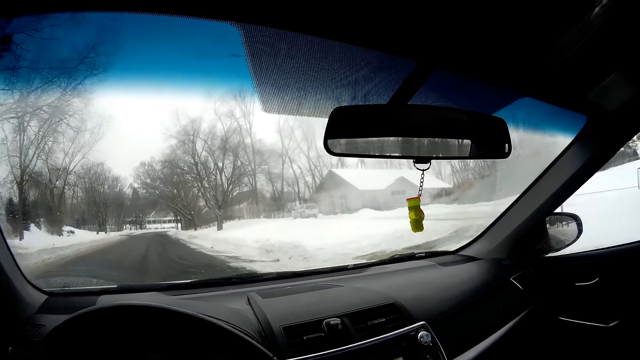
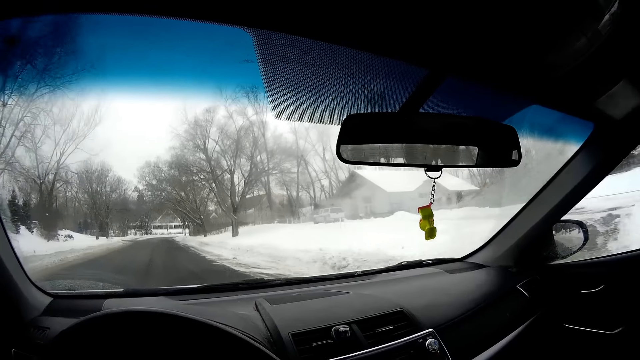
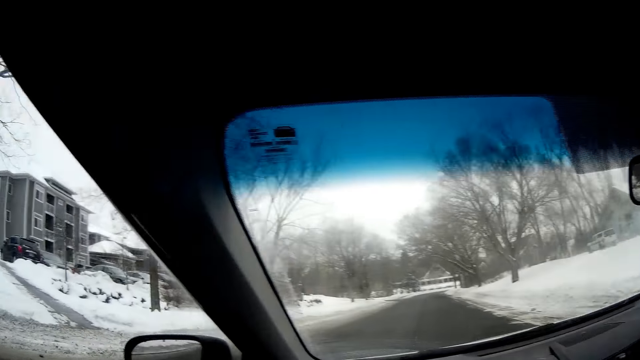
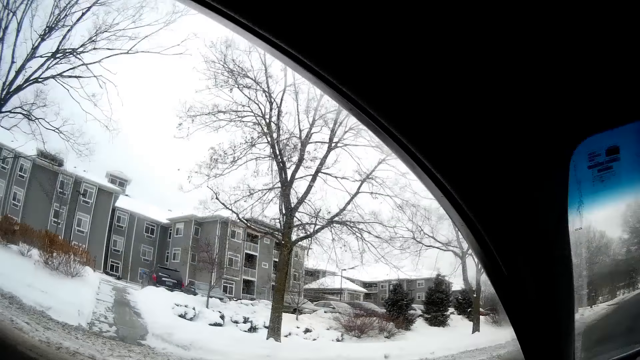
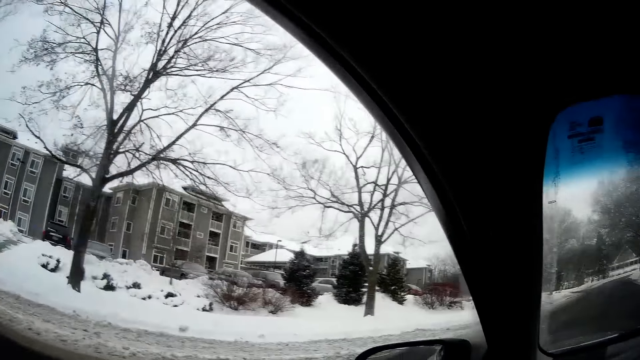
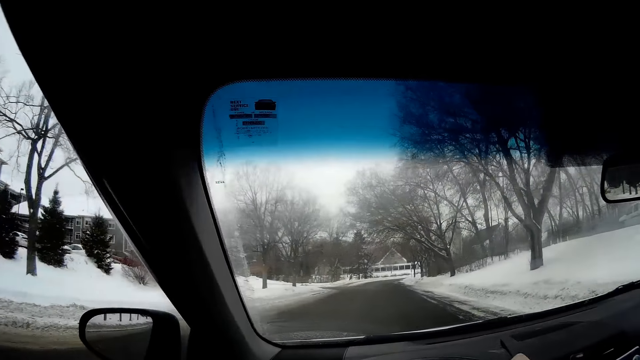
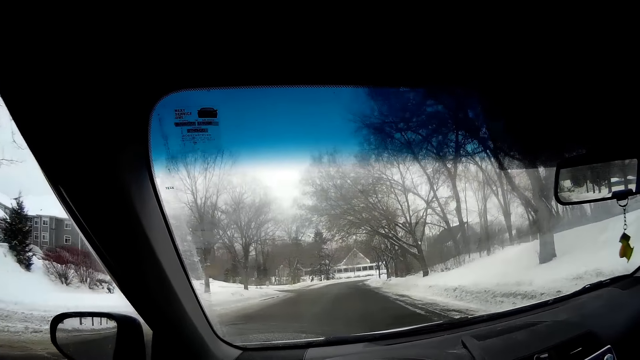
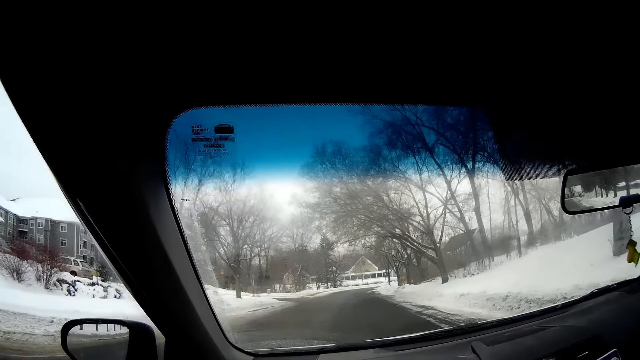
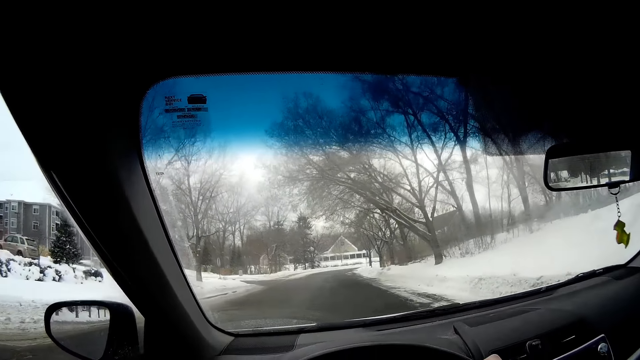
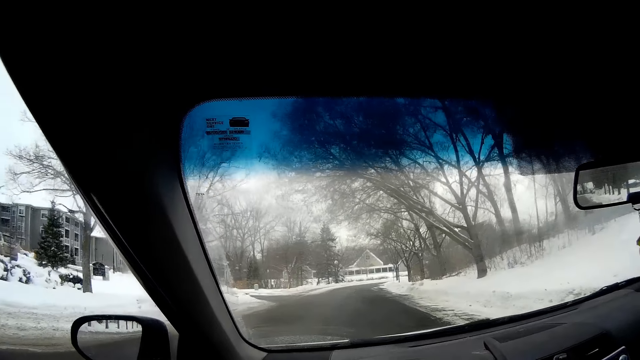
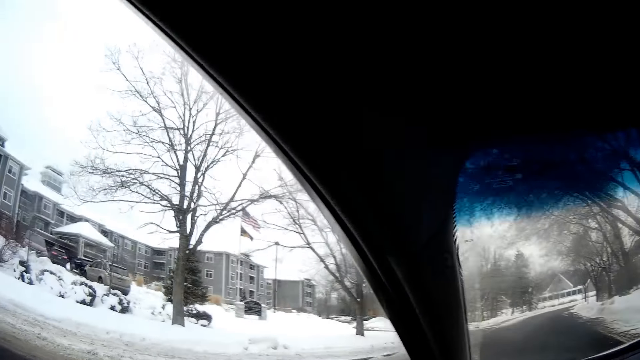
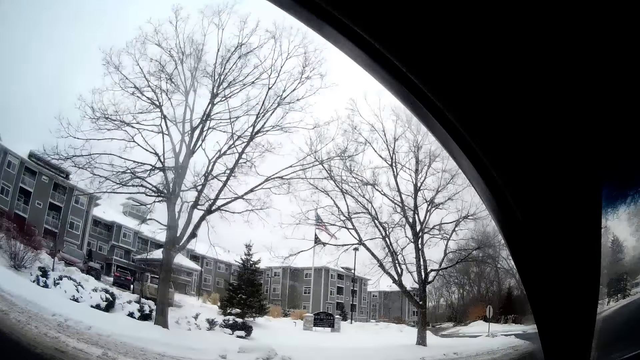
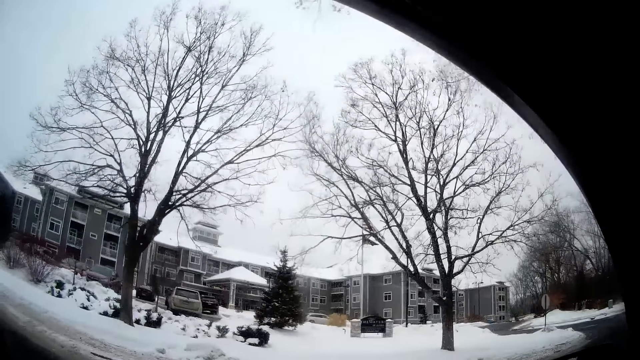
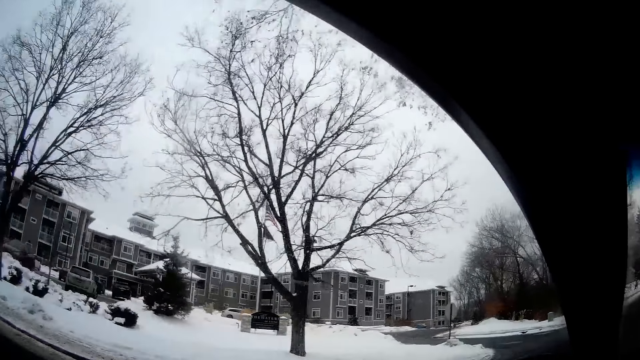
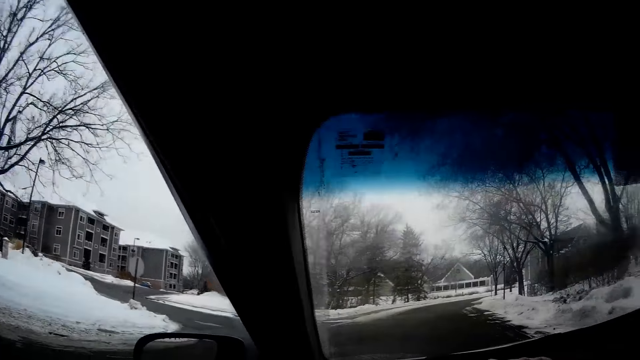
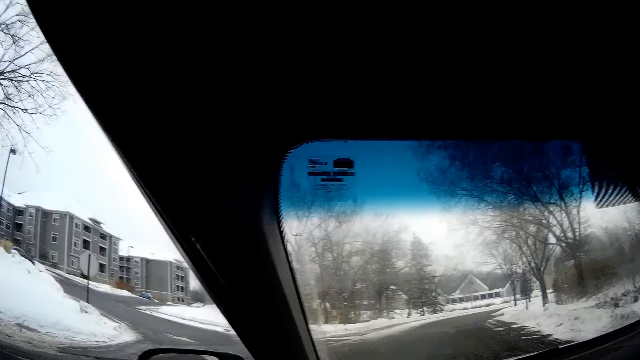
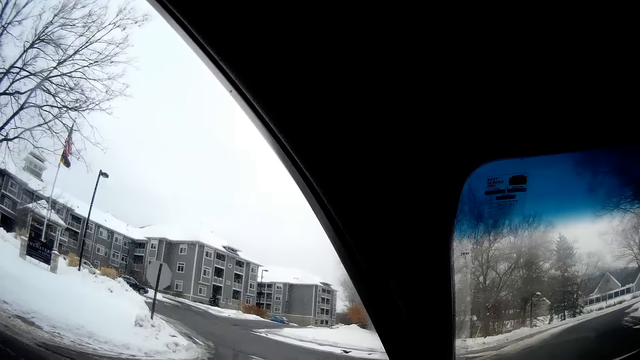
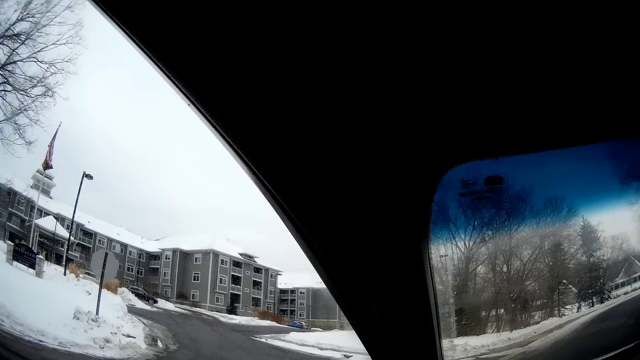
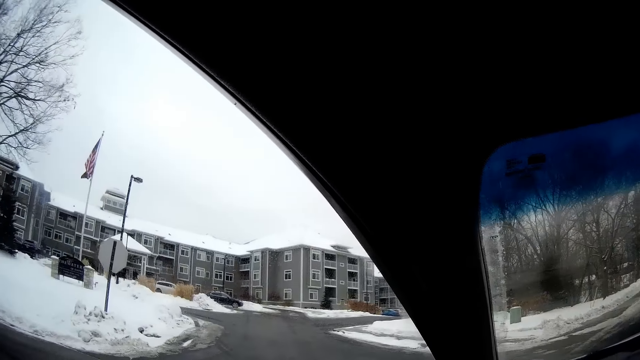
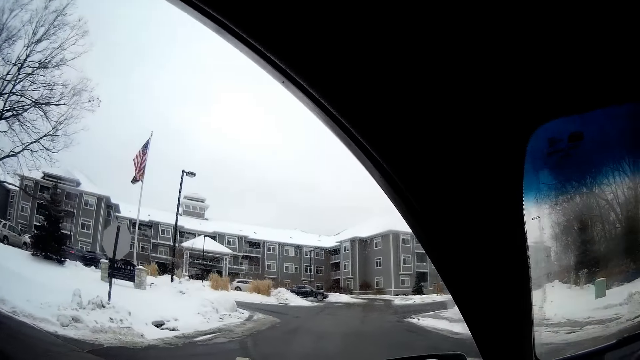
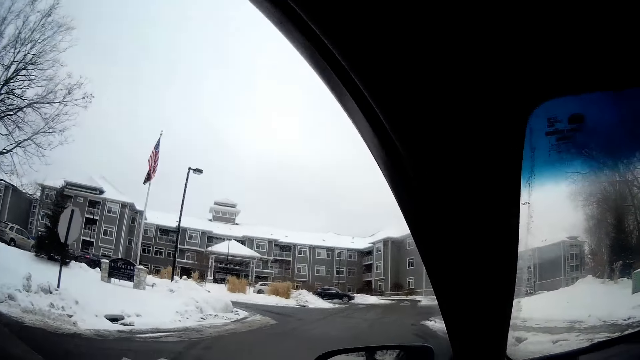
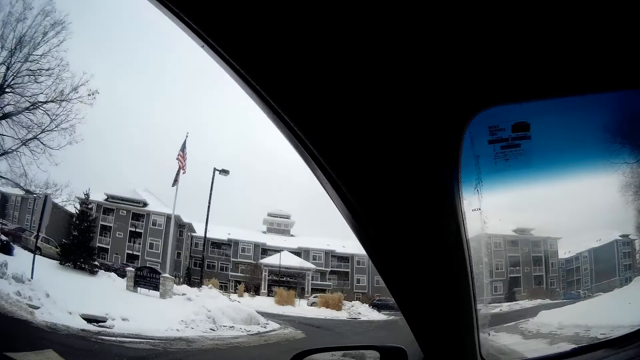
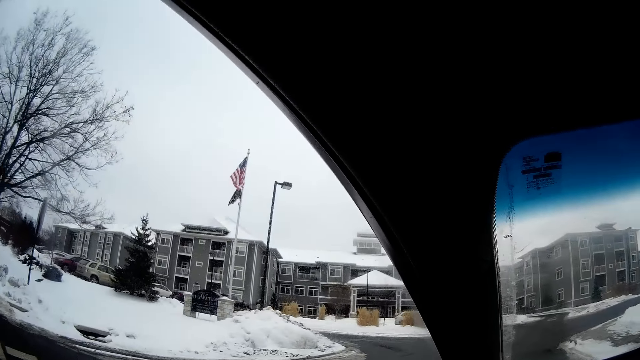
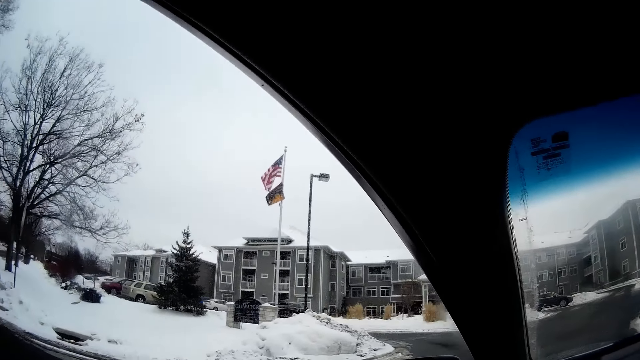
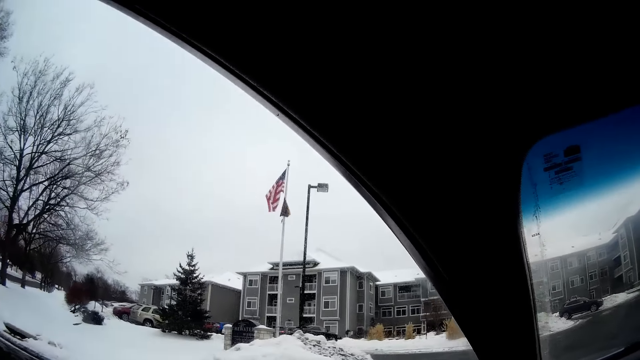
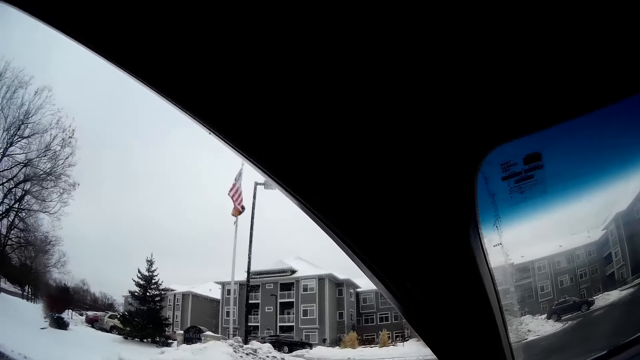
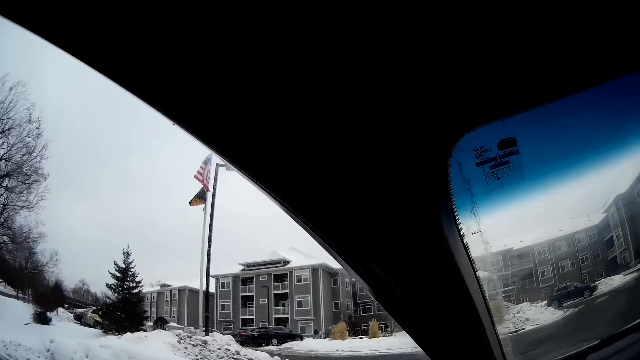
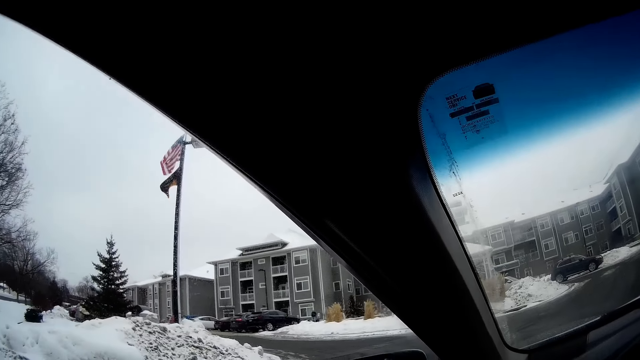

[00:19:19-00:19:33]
The camera wearer looks at a building. They look at the building again. They make a left turn.

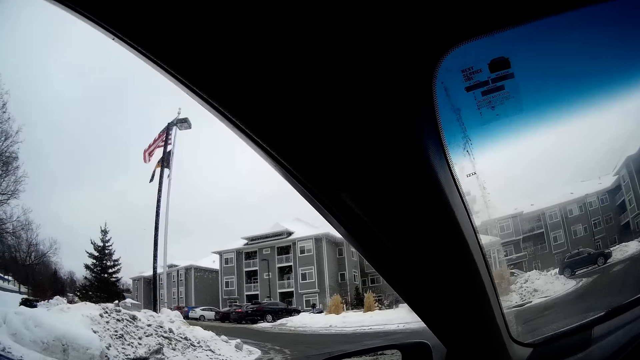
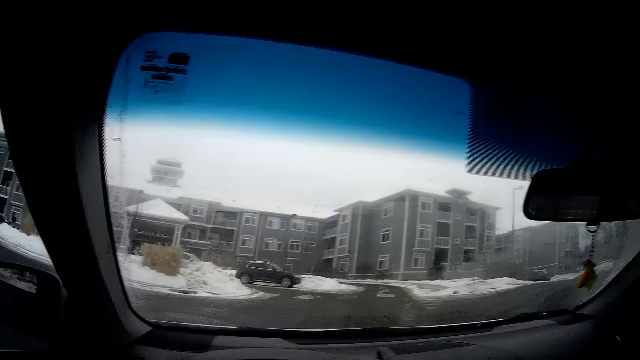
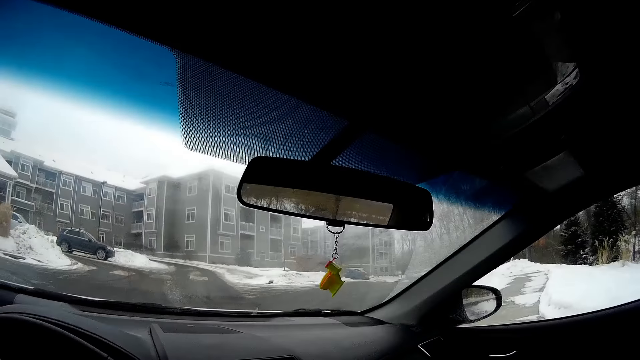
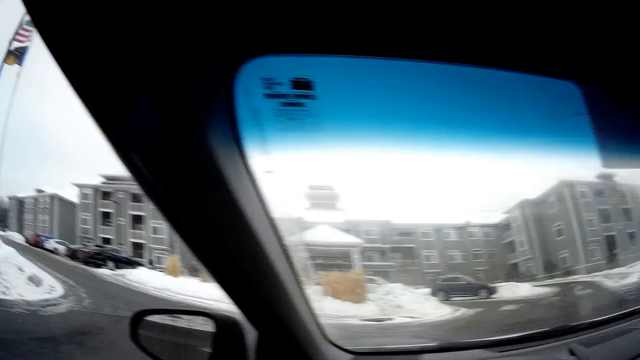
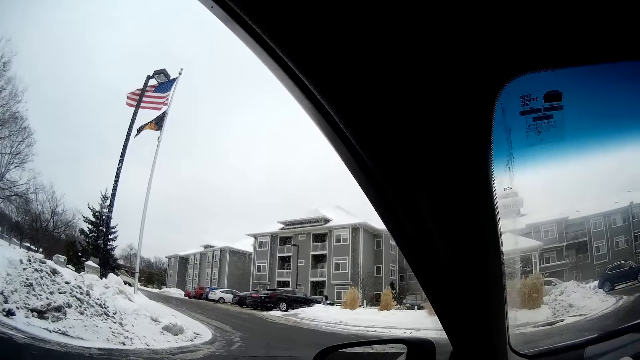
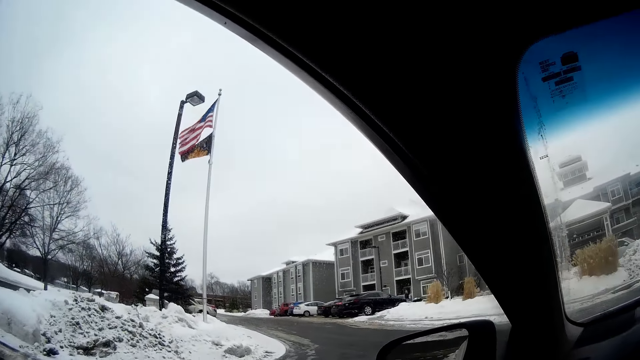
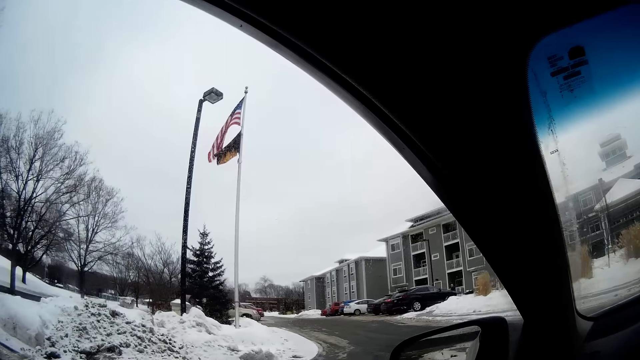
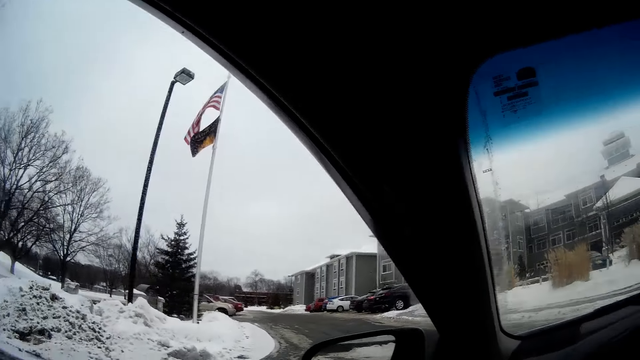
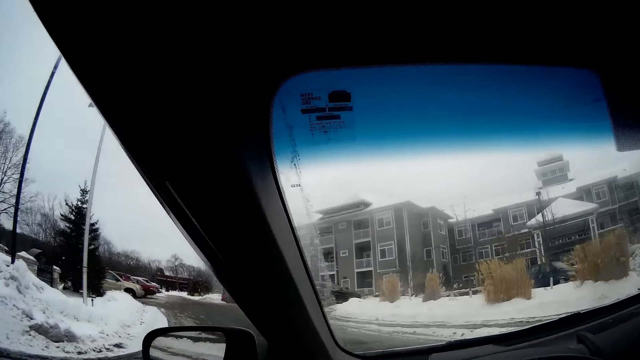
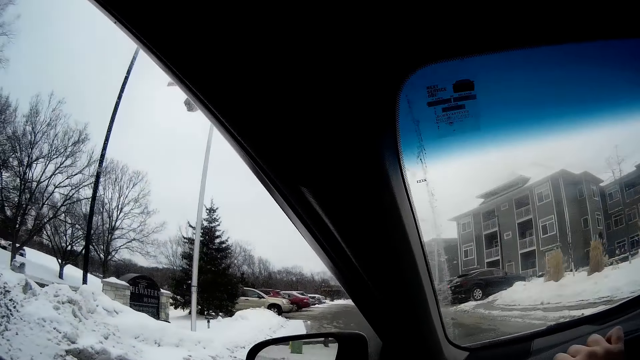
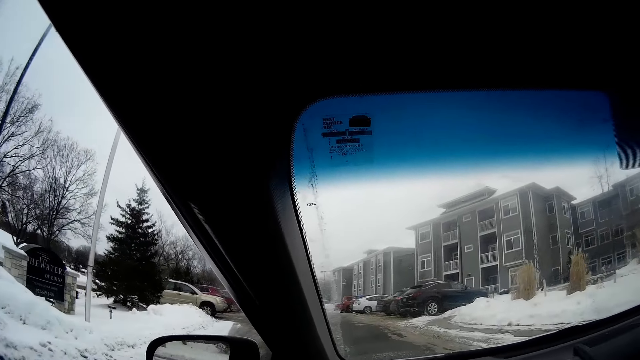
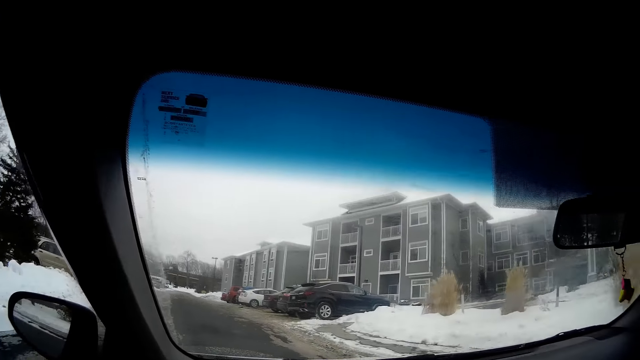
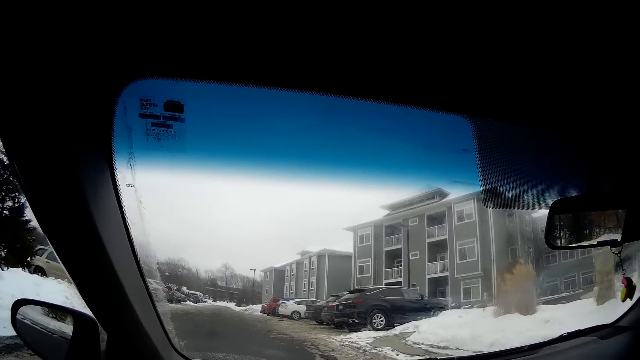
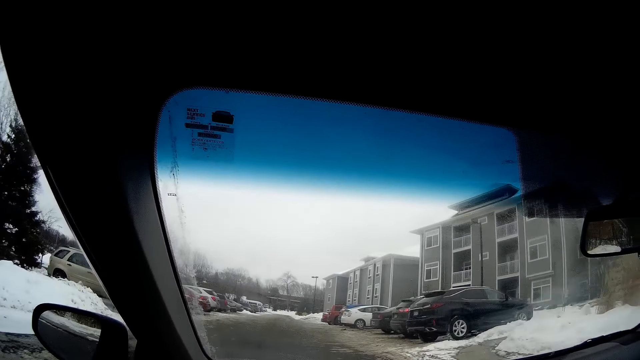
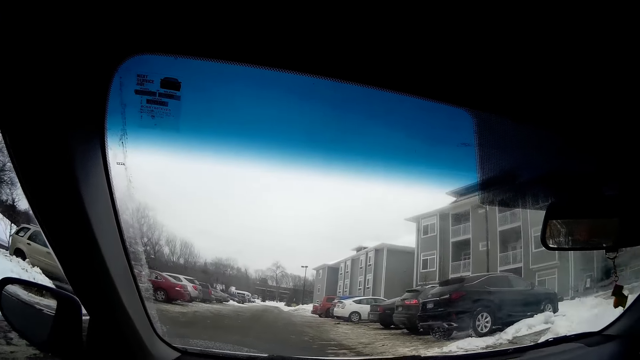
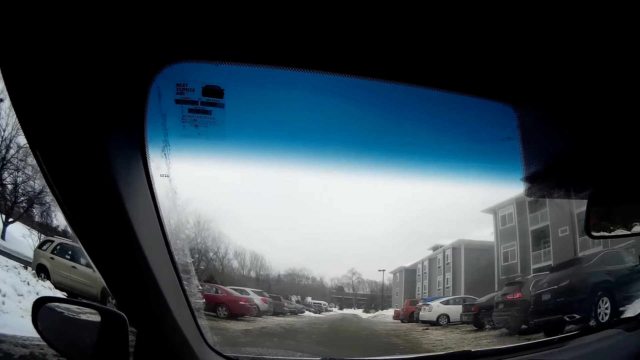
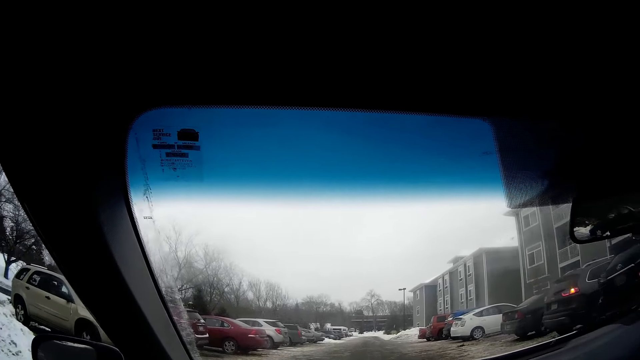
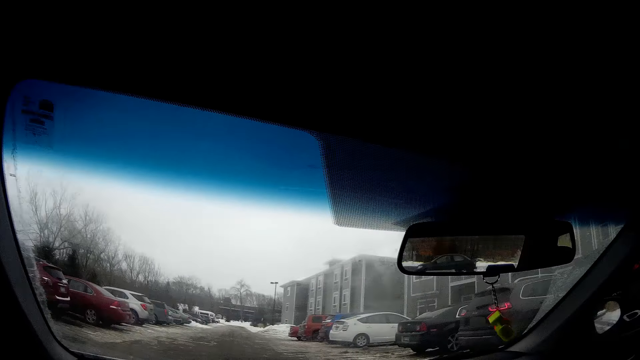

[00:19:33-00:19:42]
The camera wearer makes a left turn.
